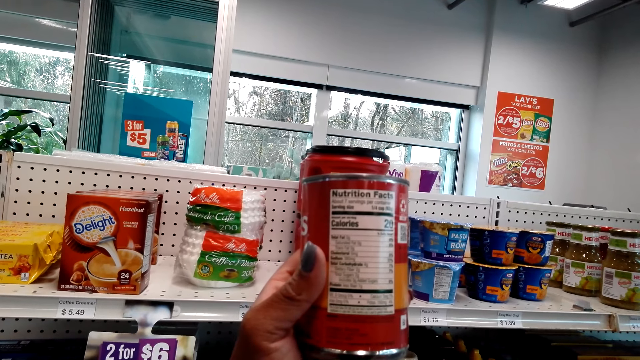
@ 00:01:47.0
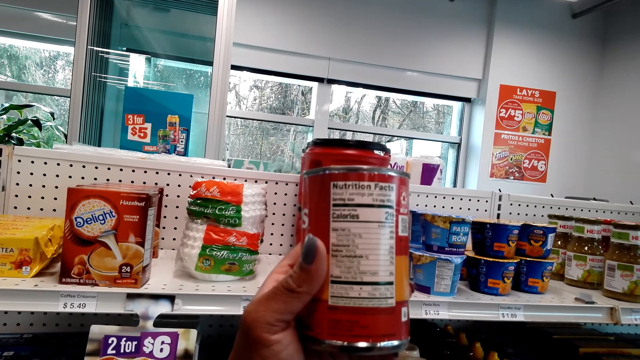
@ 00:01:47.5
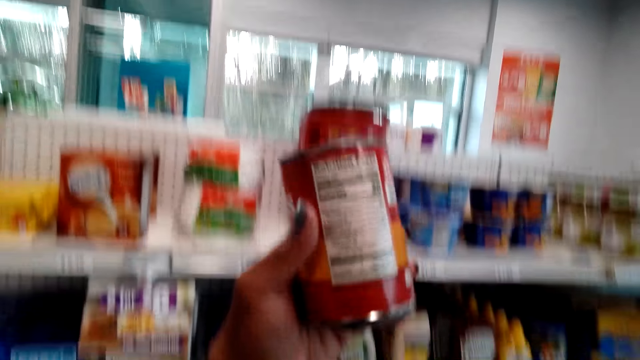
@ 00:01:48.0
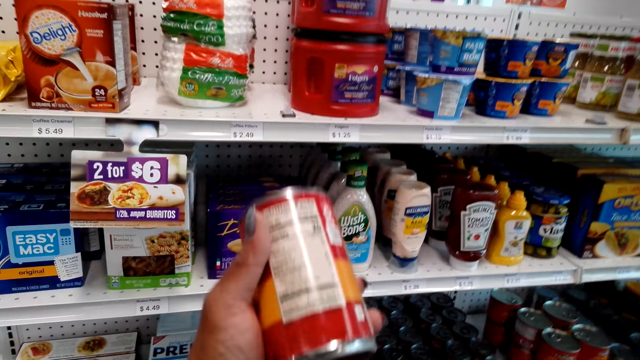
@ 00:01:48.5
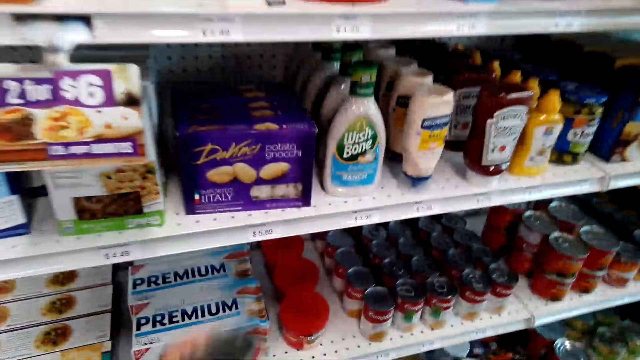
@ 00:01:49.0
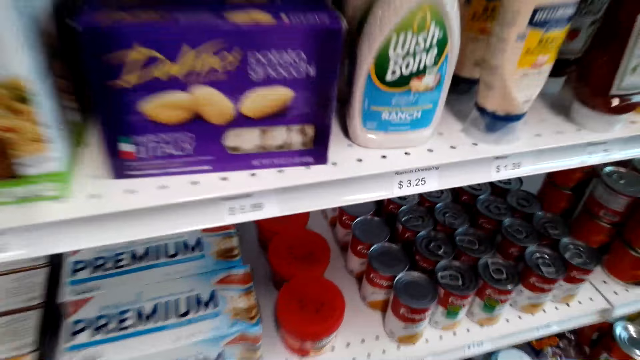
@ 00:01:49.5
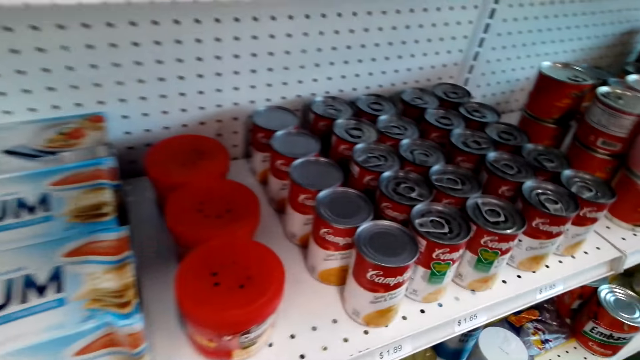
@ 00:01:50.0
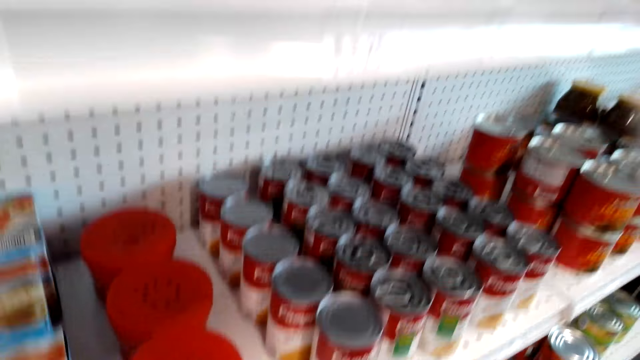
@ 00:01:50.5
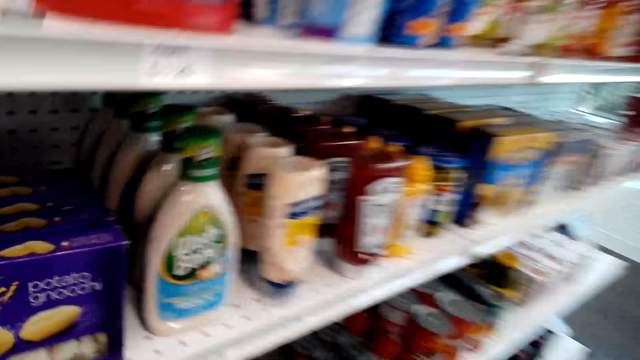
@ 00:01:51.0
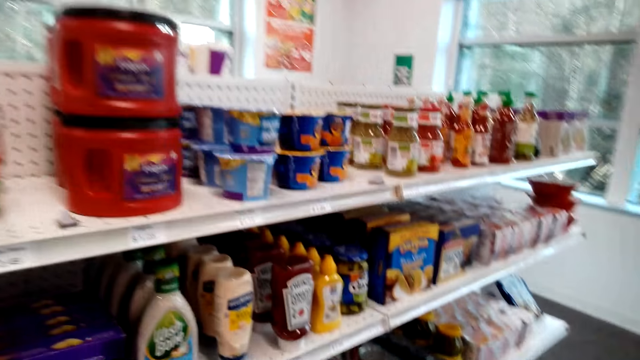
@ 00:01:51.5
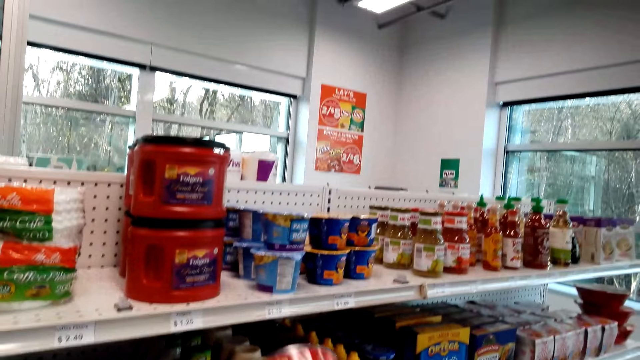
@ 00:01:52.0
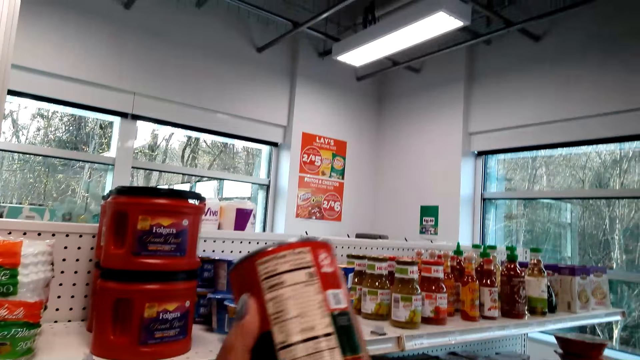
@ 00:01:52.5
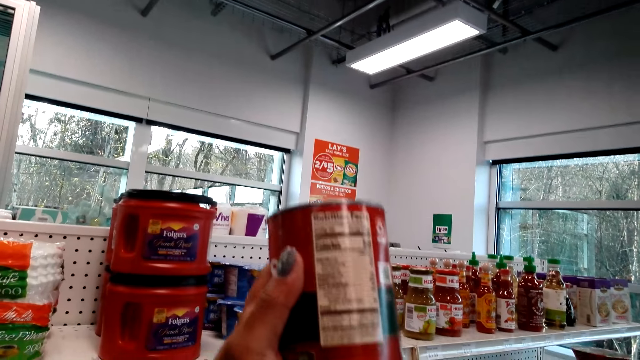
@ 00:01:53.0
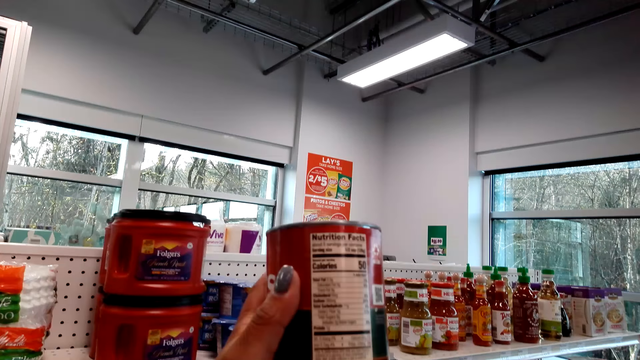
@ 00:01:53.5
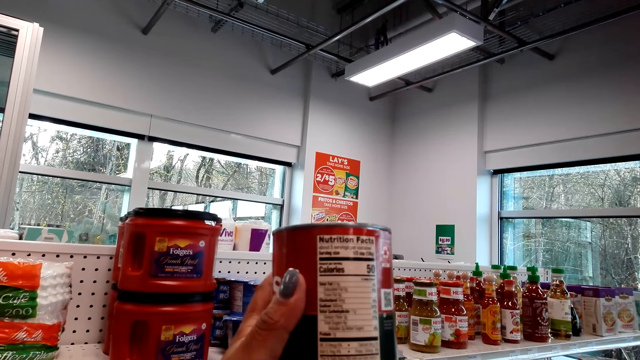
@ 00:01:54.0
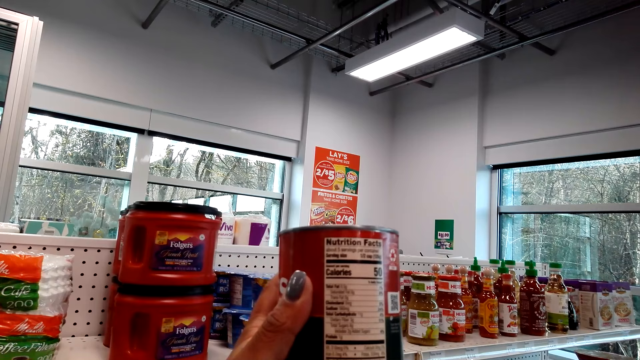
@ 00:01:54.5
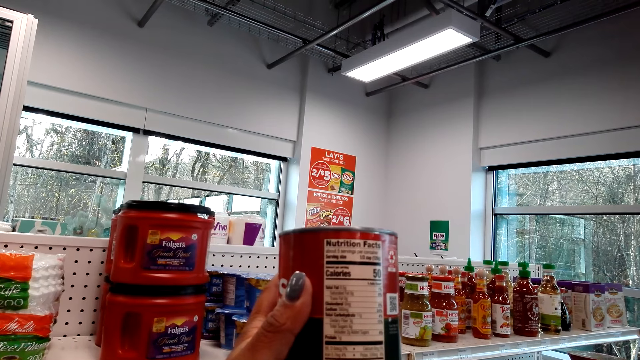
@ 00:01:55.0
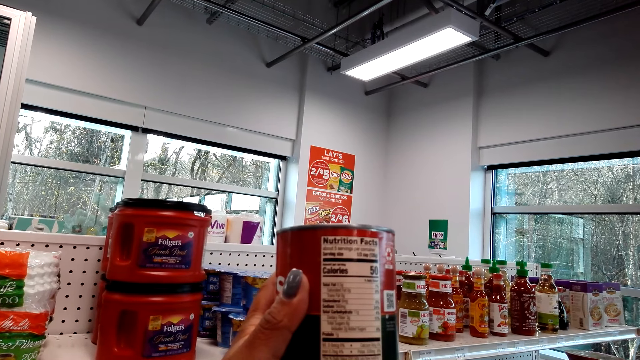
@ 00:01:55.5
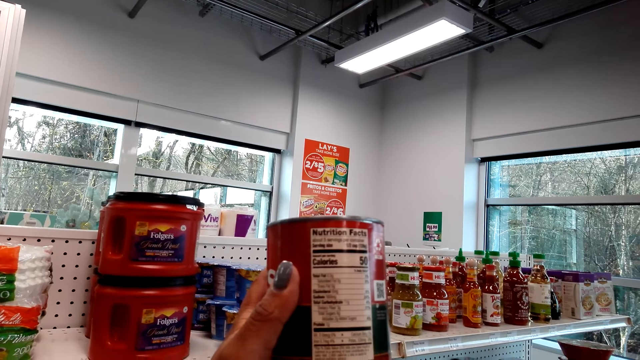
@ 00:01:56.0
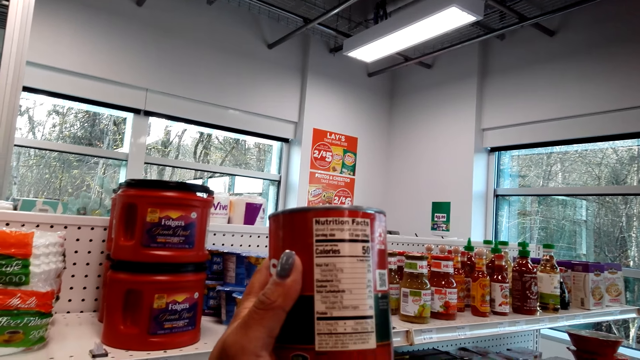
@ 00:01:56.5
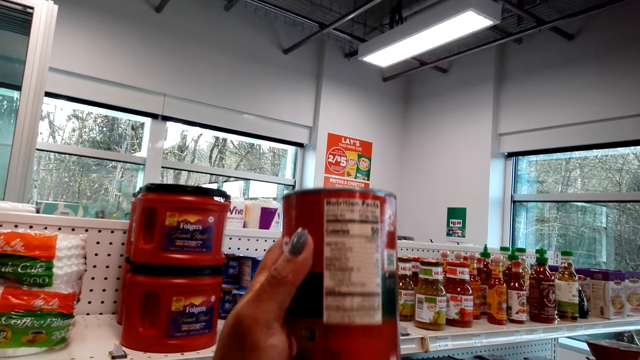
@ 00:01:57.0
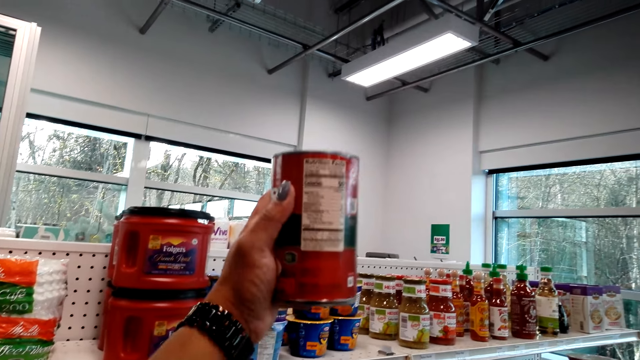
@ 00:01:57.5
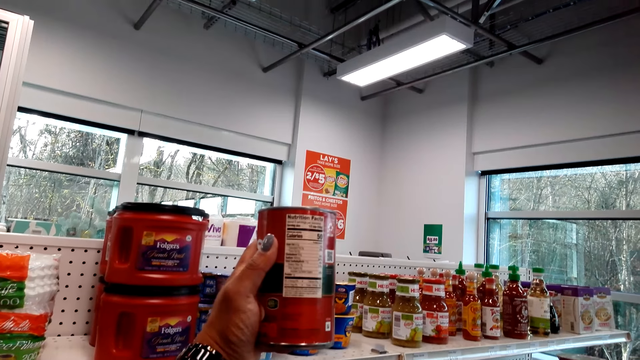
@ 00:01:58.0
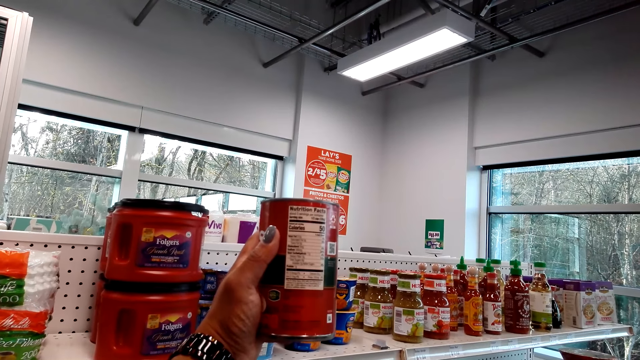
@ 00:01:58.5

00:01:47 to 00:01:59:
The camera wearer stares at the shelf. They put back the can of Hunt's. They hold the can of Hunt's. They stare at the tin.

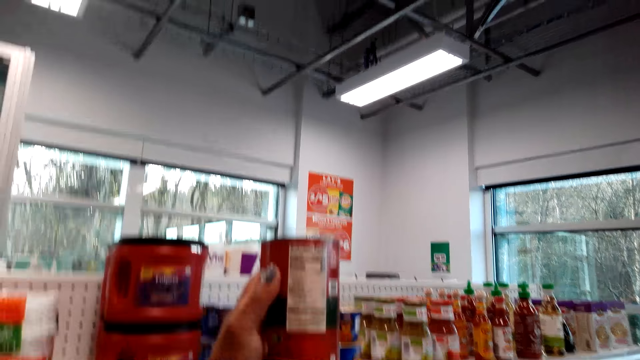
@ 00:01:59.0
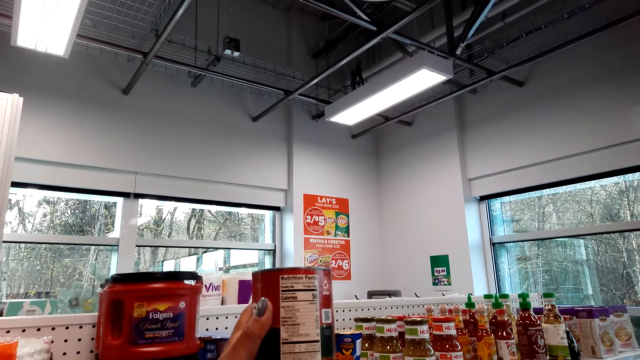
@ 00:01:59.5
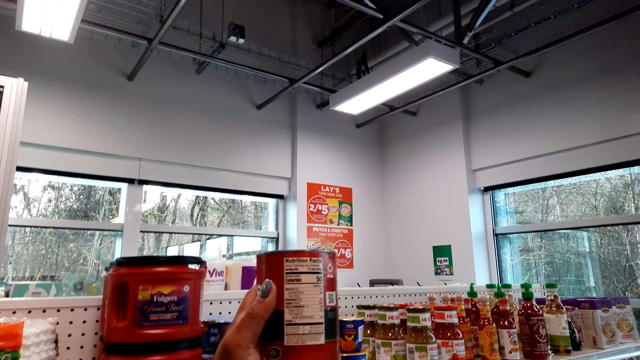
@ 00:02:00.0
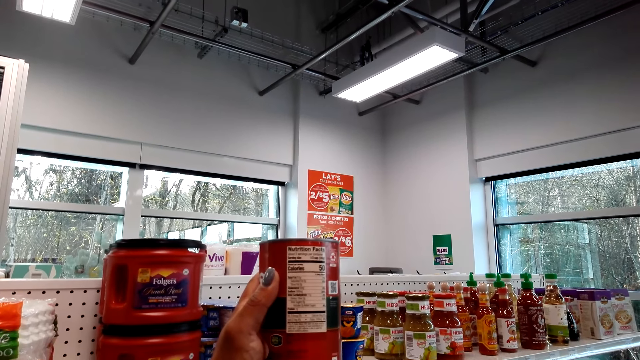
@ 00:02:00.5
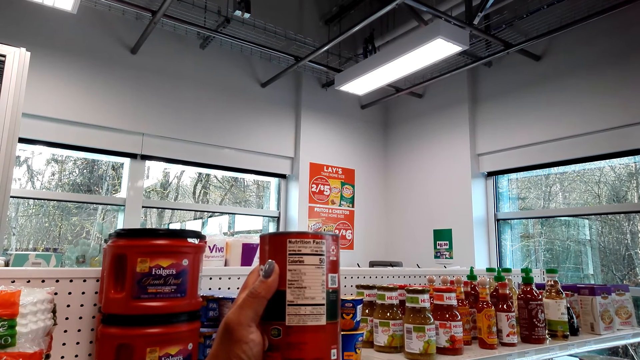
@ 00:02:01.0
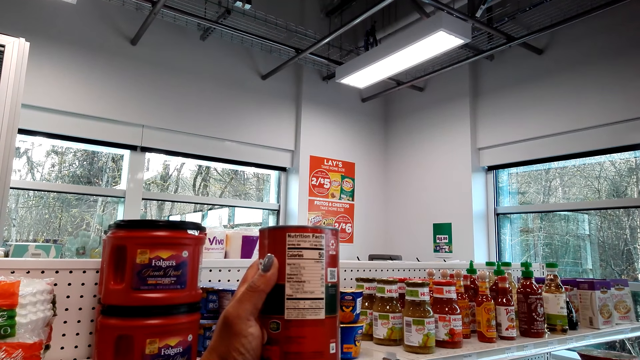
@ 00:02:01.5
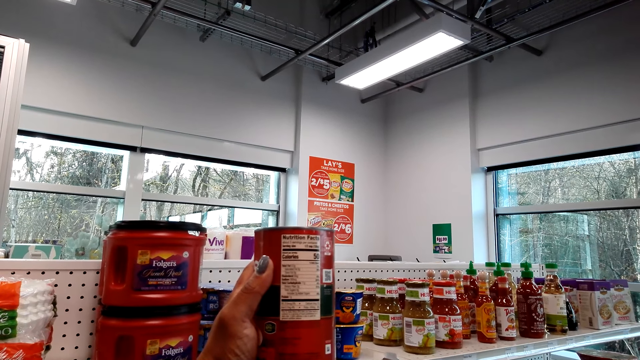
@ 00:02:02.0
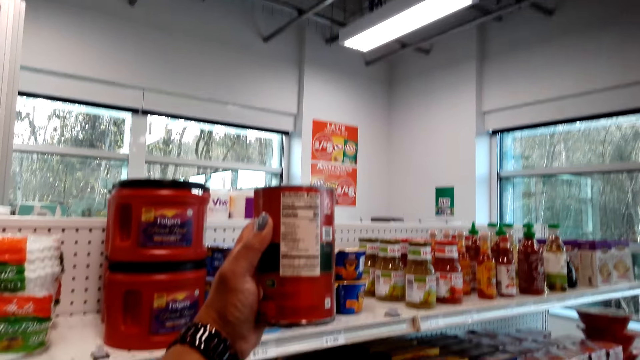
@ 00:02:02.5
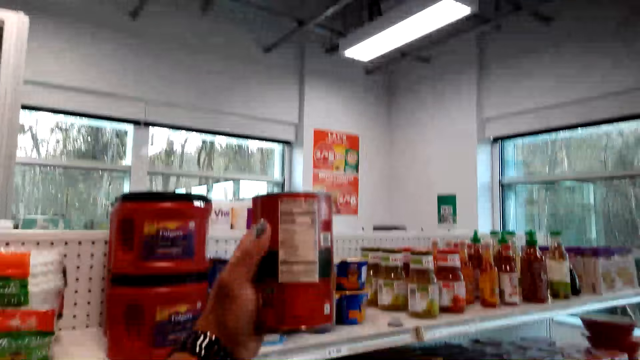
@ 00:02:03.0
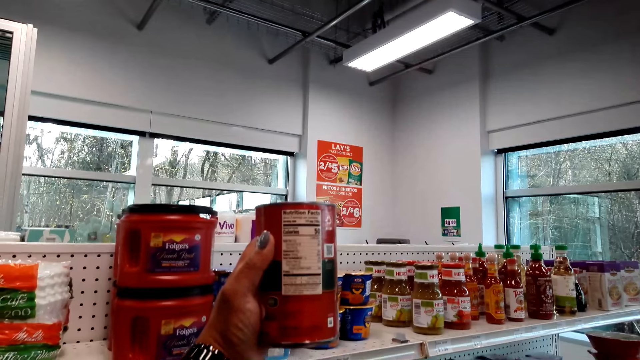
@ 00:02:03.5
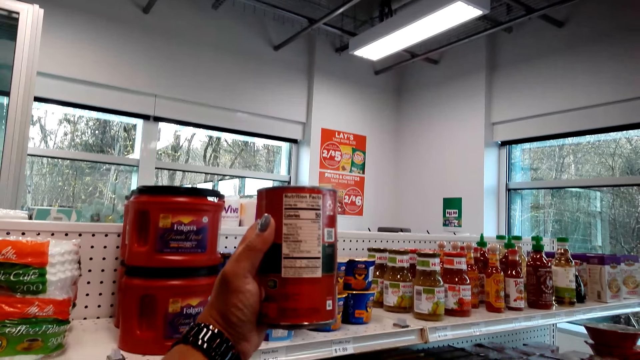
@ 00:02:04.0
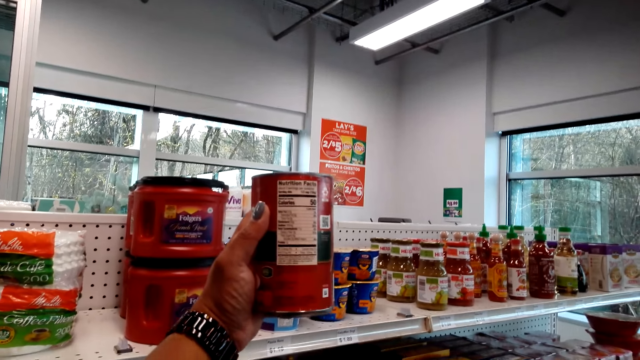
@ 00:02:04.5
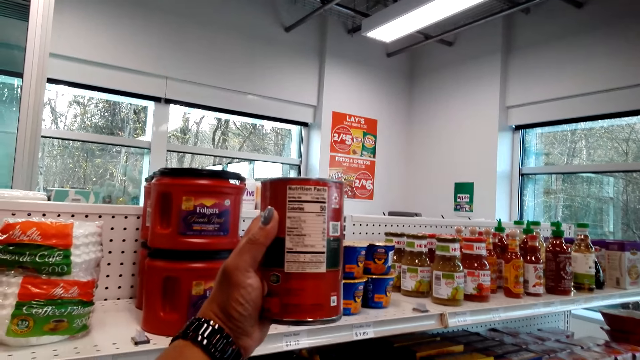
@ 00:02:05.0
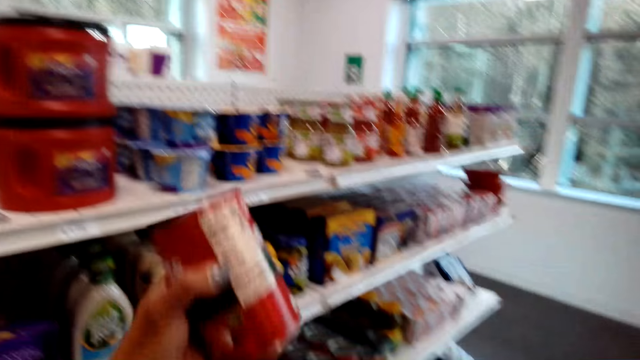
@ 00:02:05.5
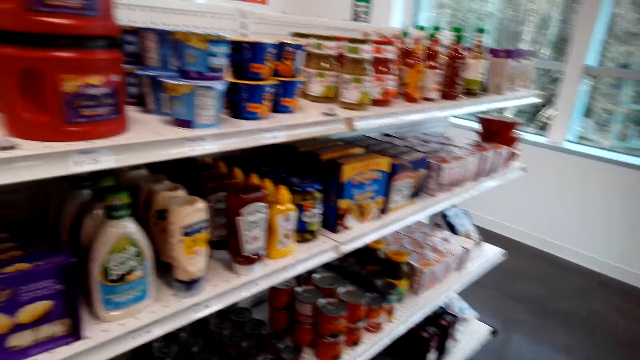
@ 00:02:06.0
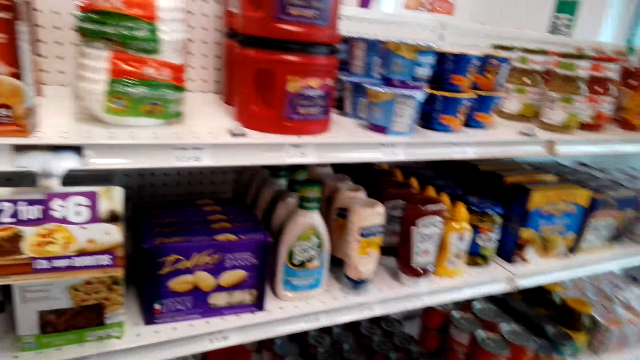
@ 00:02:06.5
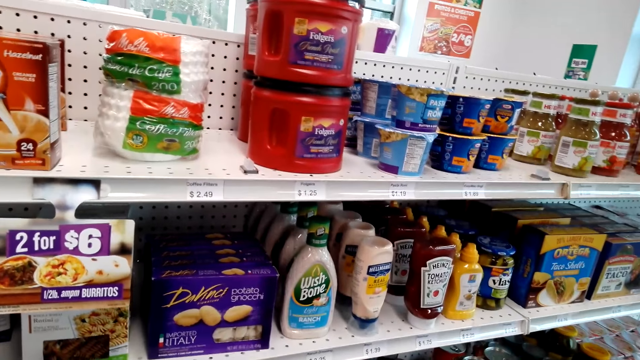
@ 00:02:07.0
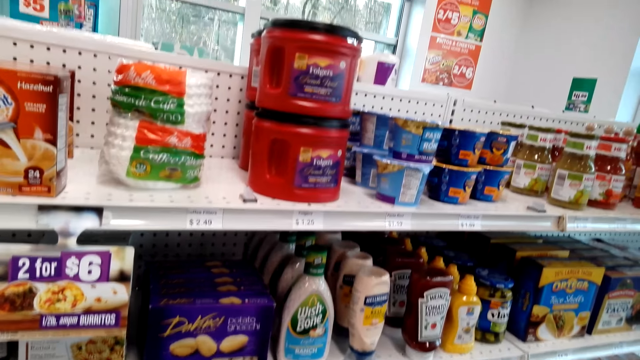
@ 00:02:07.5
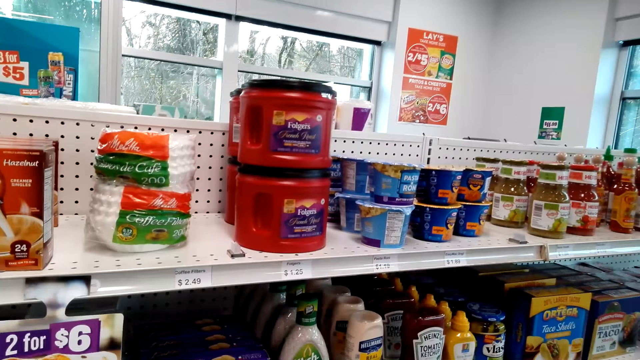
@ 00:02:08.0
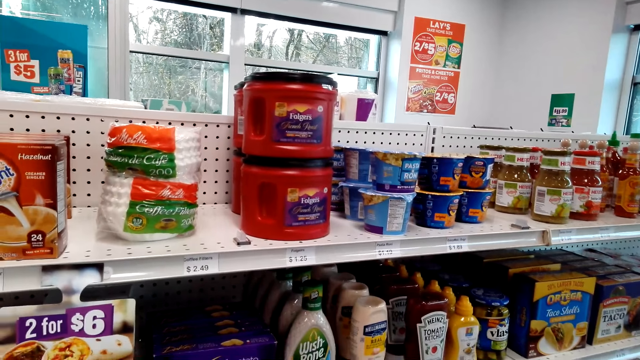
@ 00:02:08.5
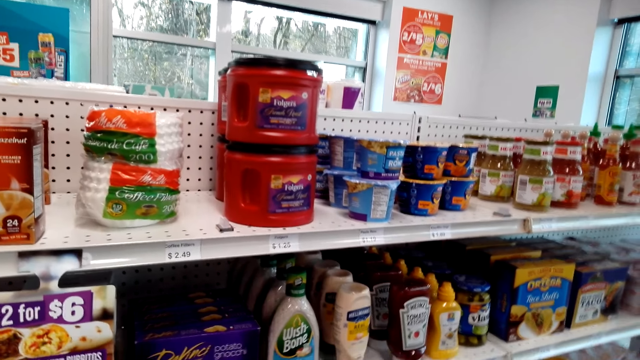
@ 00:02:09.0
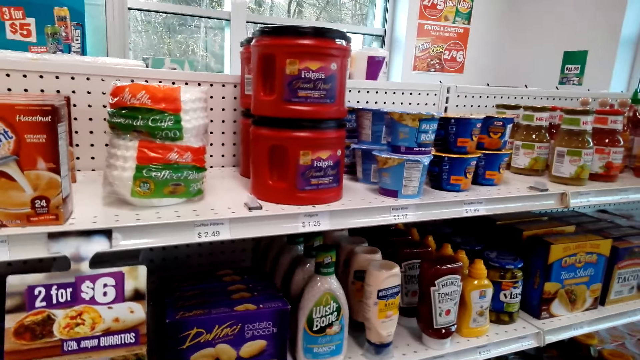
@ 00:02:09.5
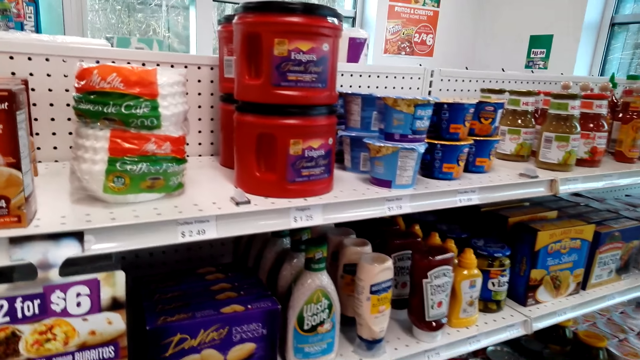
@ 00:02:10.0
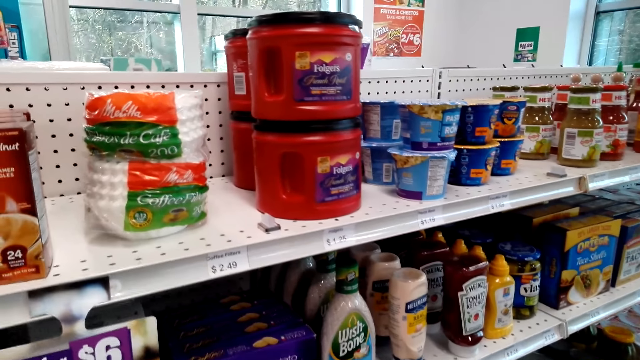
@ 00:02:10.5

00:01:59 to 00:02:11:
The camera wearer puts the tin in the shopping basket. They put back the can of Hunt's. They stare at the shelf.
